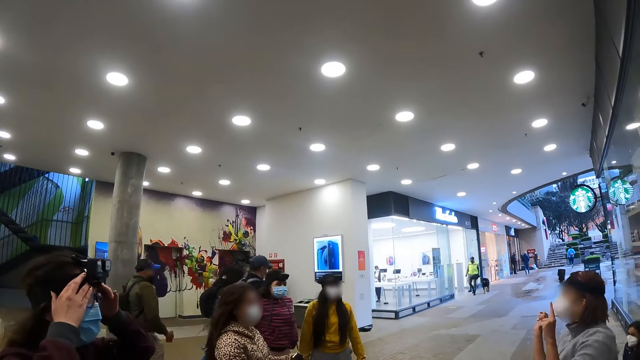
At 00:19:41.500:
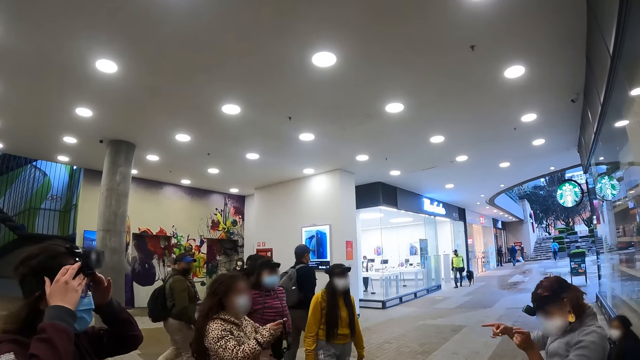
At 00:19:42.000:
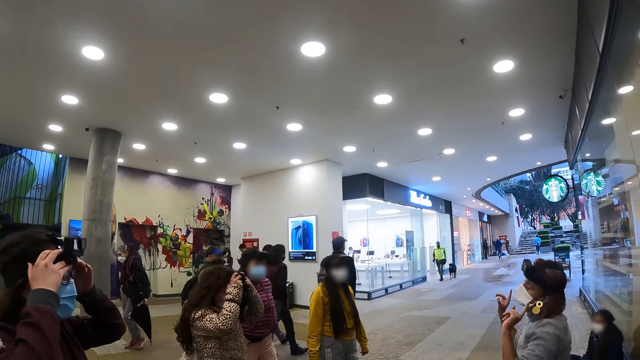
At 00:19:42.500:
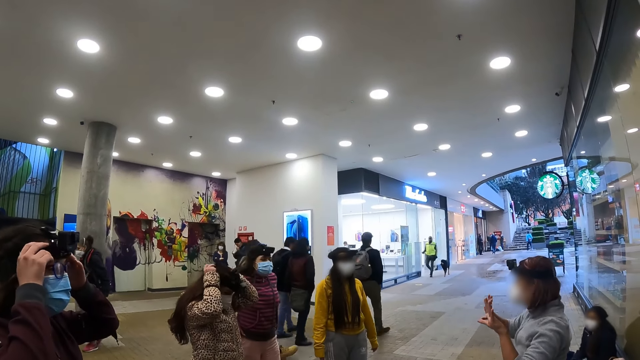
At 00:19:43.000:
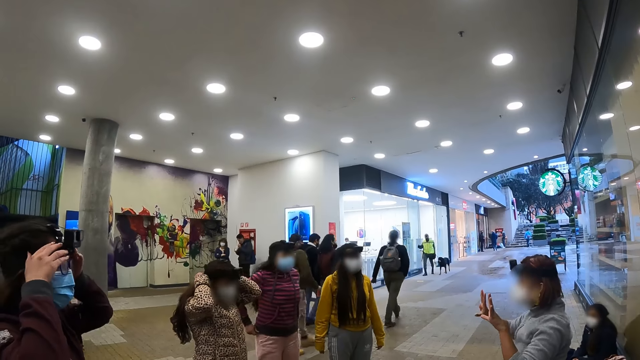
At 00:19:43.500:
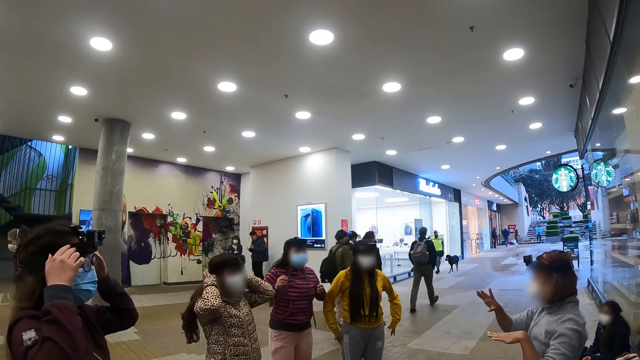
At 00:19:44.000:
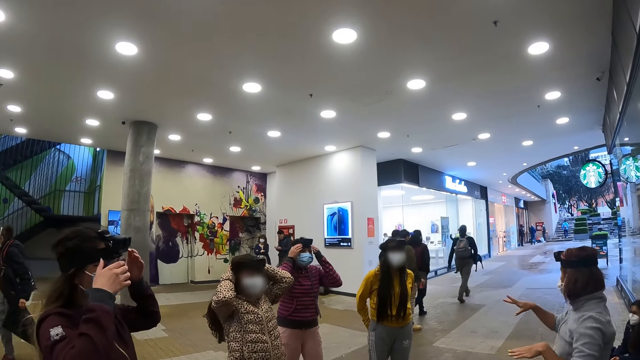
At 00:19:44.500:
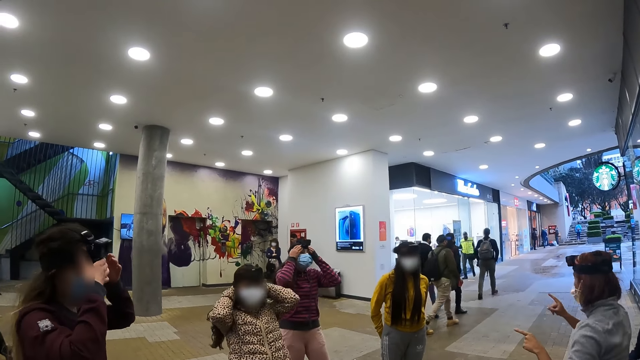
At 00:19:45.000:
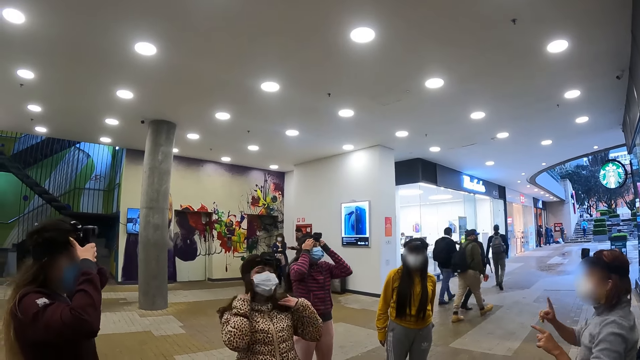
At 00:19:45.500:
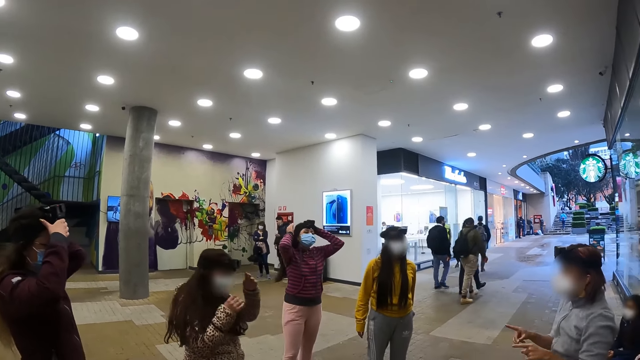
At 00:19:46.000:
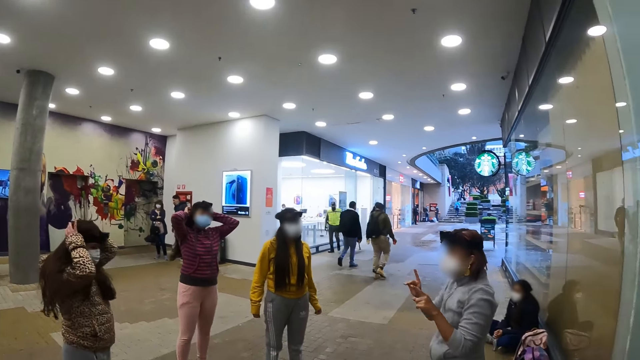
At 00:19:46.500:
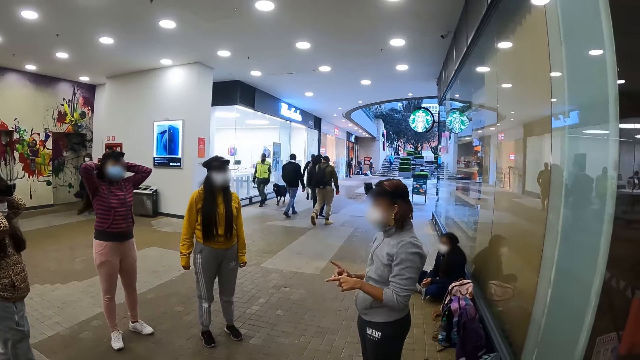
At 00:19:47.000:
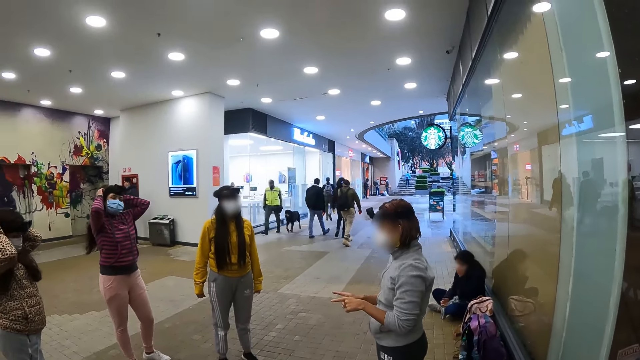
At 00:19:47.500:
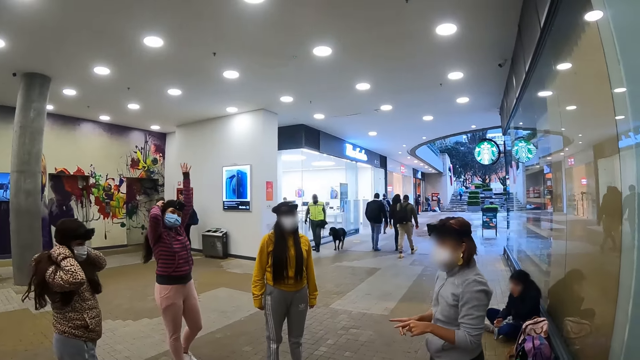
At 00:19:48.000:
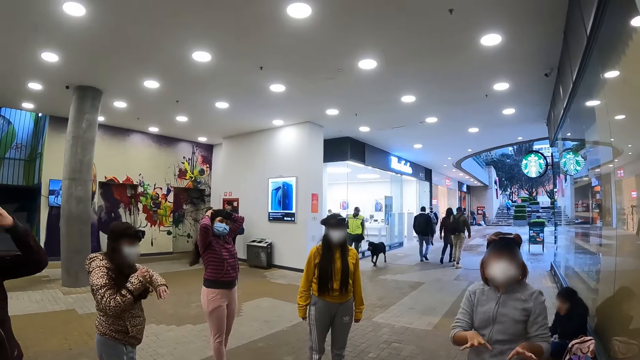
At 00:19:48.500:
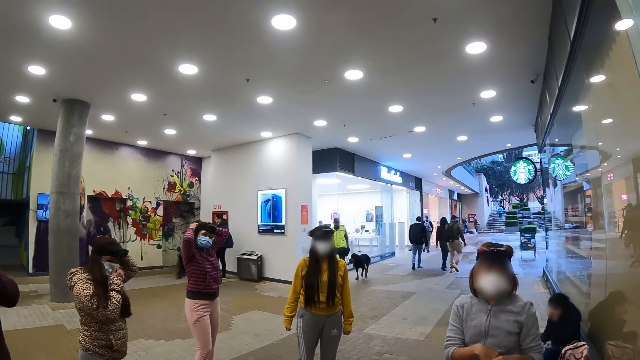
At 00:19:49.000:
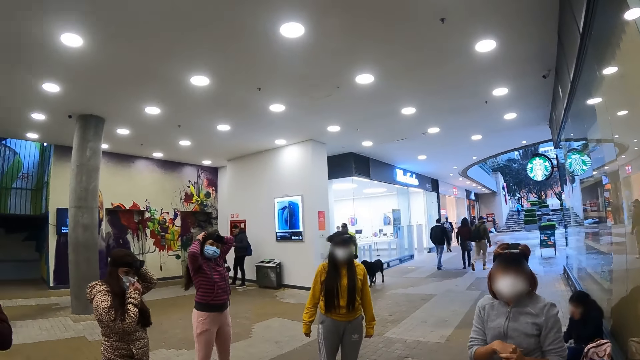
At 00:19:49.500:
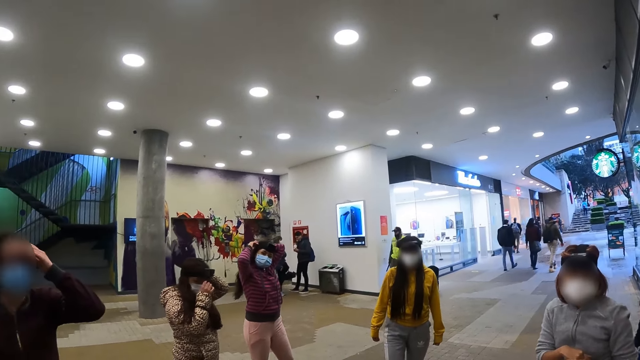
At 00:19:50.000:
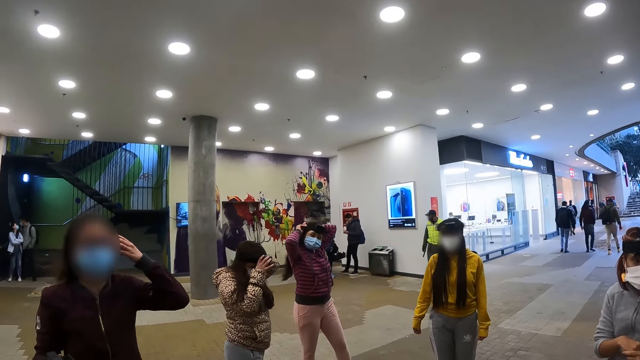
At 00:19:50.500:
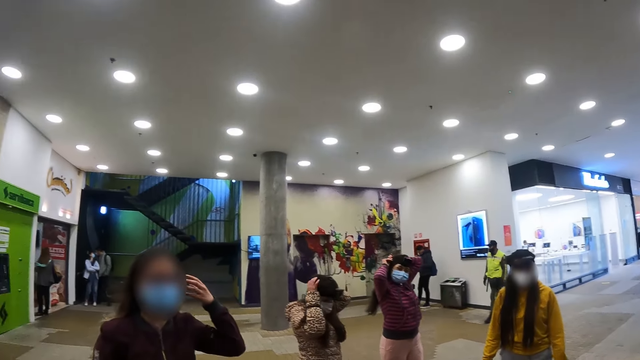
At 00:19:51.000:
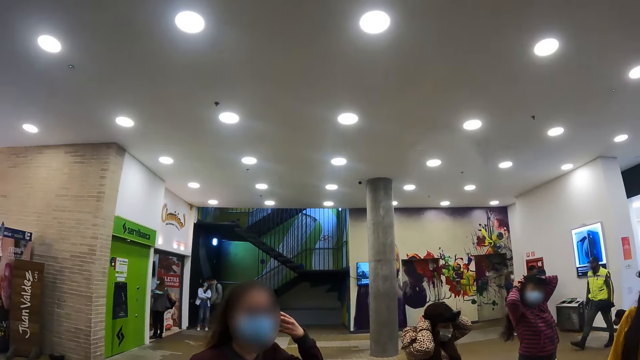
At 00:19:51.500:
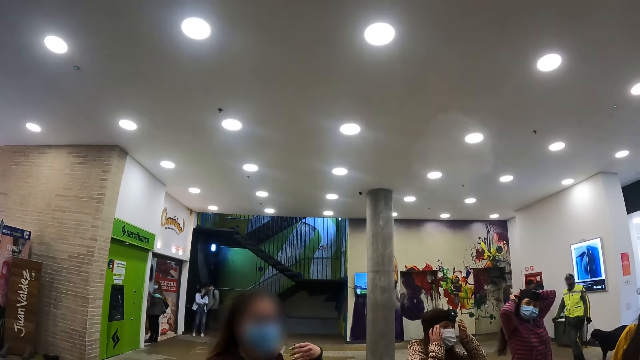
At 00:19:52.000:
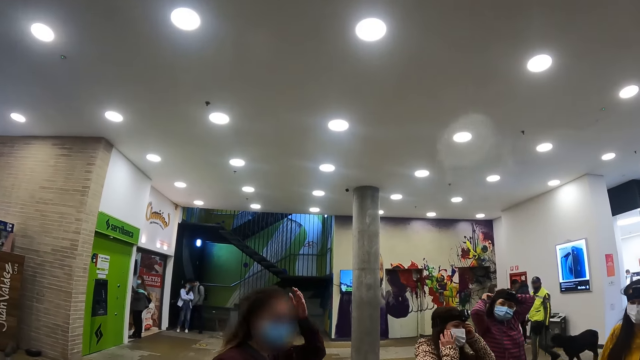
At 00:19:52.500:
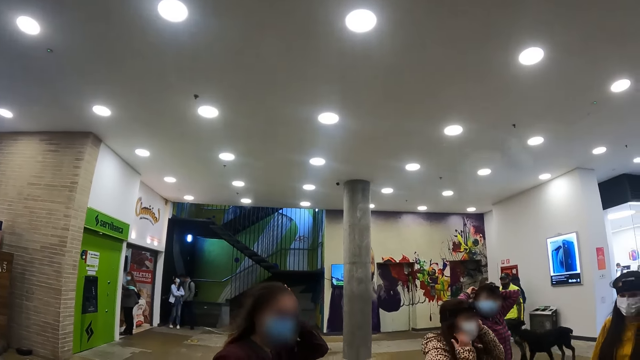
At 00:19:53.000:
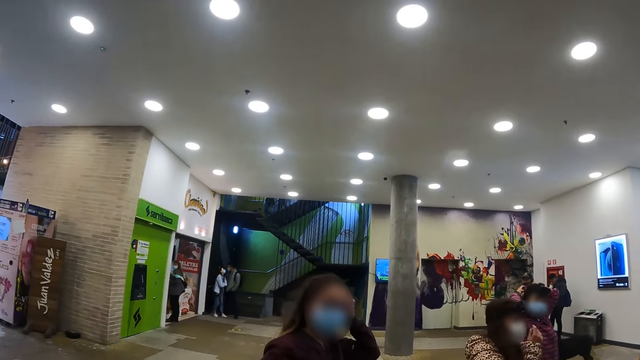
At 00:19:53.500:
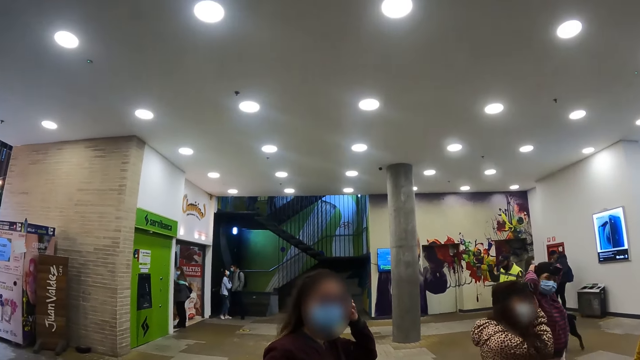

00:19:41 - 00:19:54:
A woman gestures with hands. Another woman puts on the camera. A third woman adjusts her hair. The camera wearer looks at the first woman. Another woman talks to the other dancers. The camera wearer looks at the colleagues. Another woman touches her hair. The second woman adjusts her hair.

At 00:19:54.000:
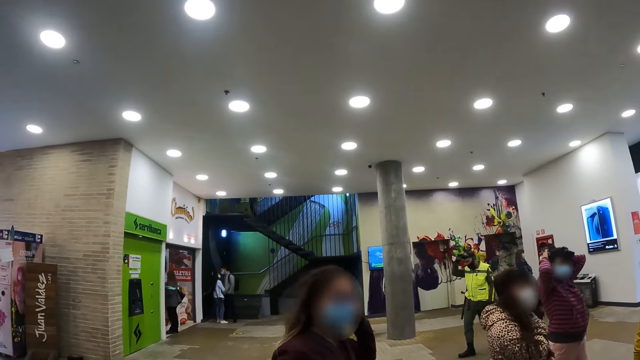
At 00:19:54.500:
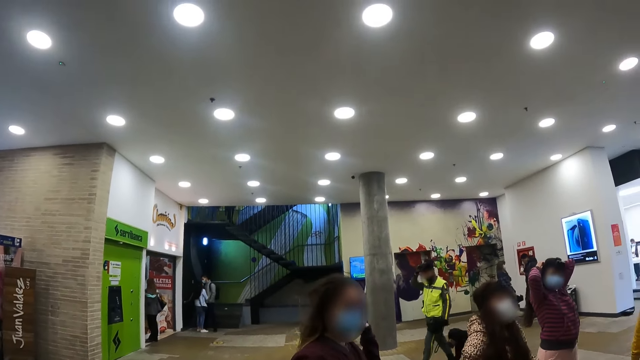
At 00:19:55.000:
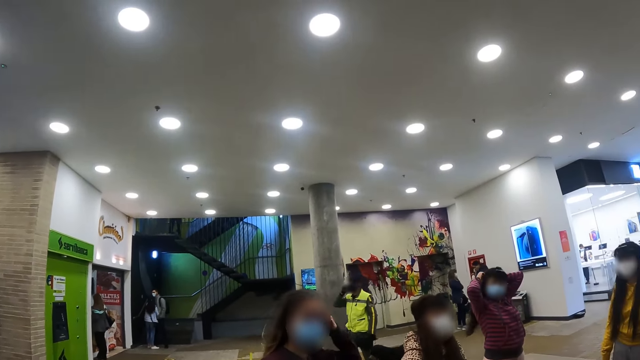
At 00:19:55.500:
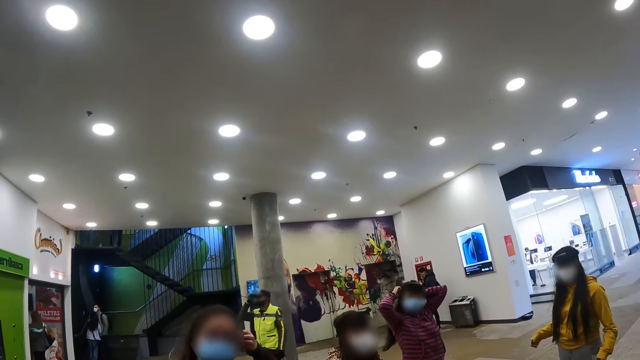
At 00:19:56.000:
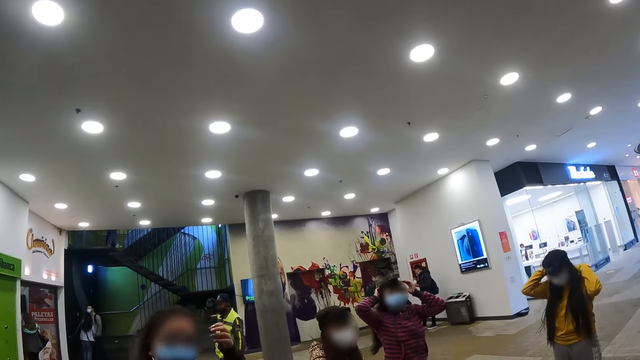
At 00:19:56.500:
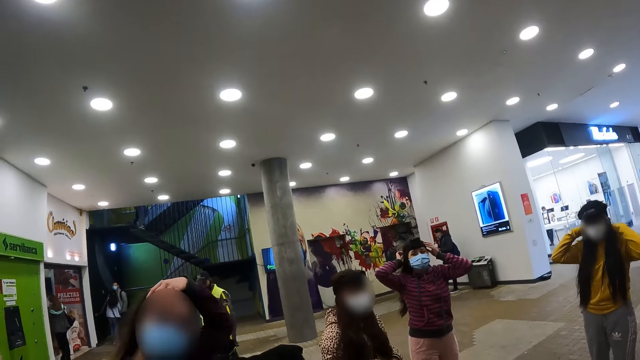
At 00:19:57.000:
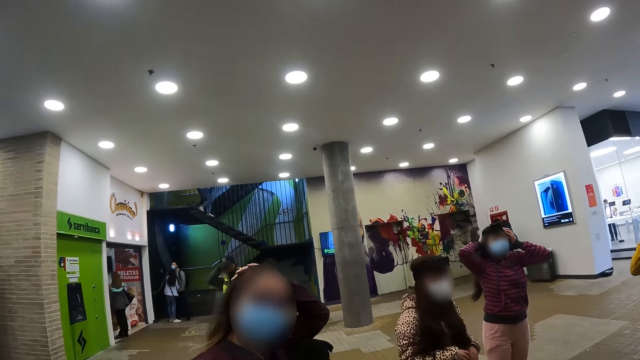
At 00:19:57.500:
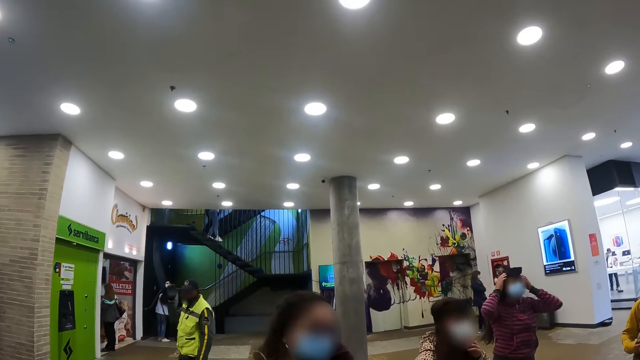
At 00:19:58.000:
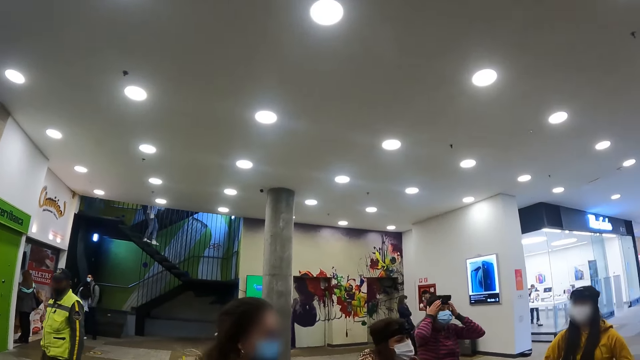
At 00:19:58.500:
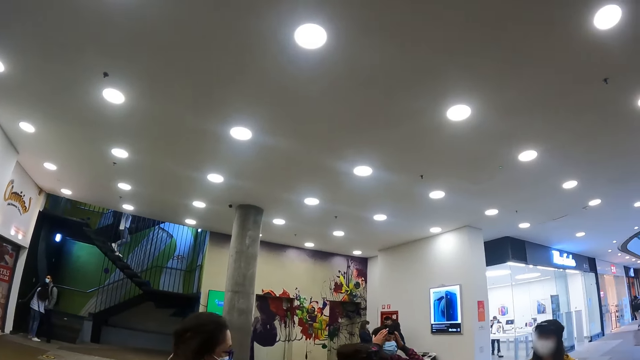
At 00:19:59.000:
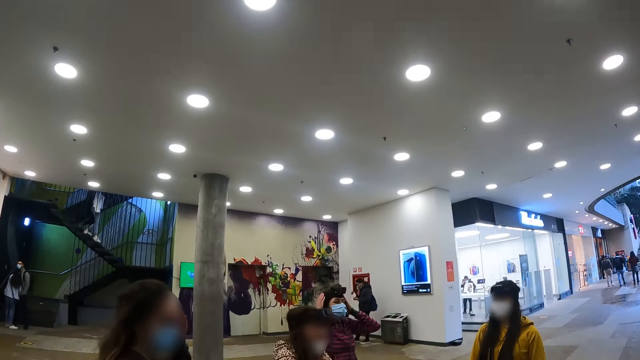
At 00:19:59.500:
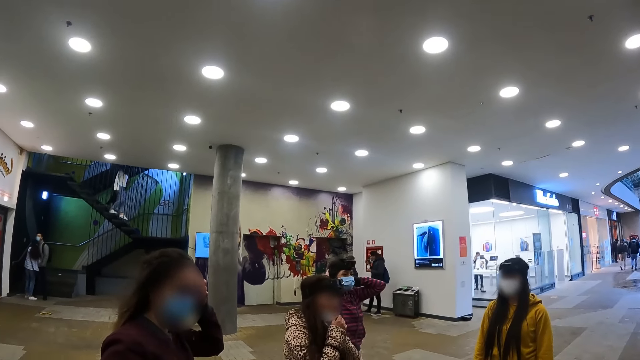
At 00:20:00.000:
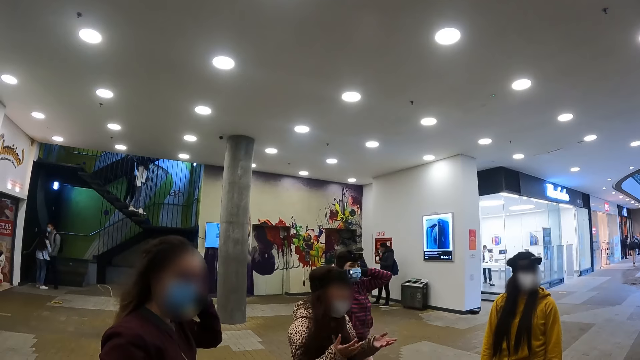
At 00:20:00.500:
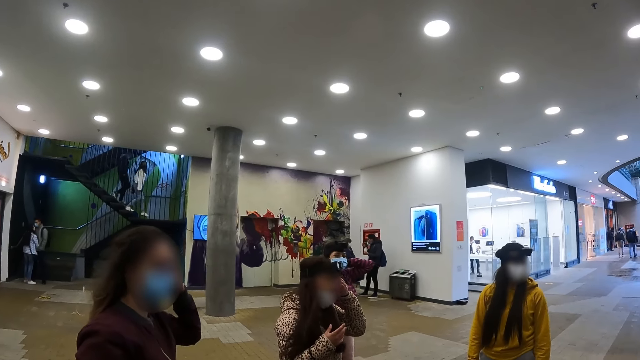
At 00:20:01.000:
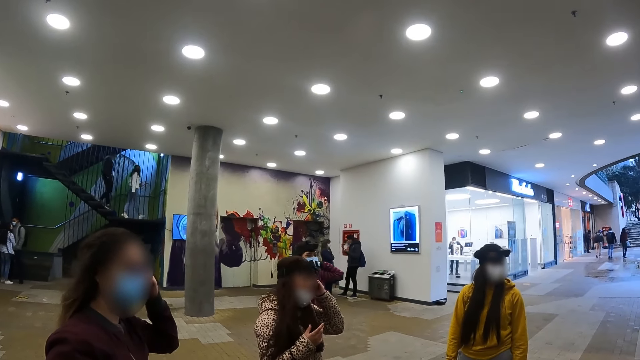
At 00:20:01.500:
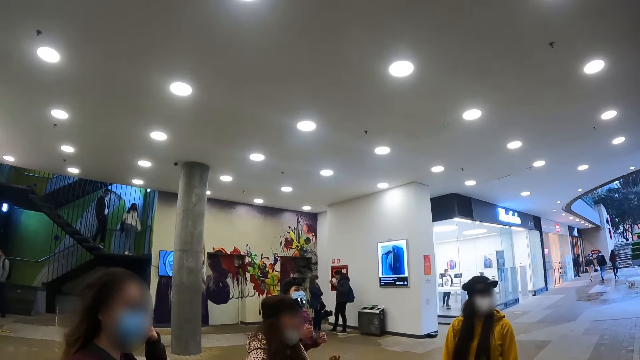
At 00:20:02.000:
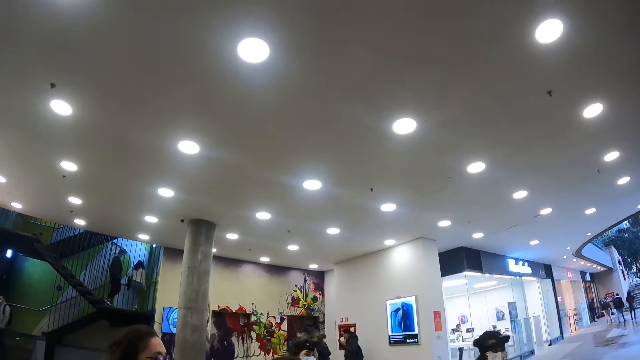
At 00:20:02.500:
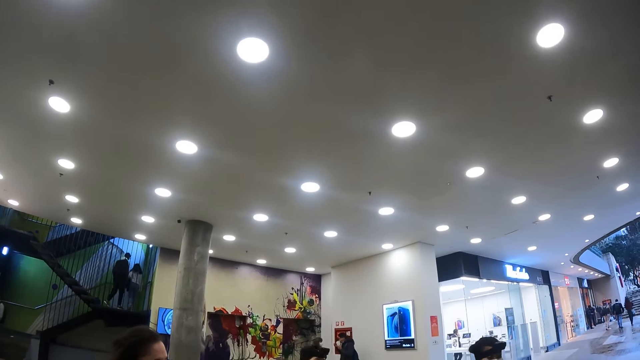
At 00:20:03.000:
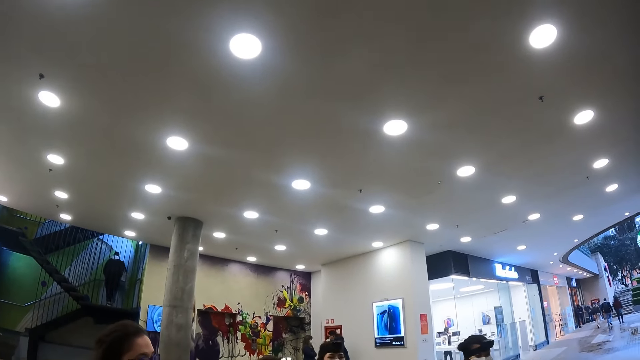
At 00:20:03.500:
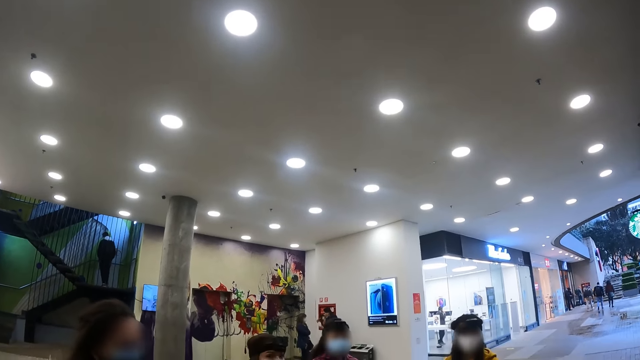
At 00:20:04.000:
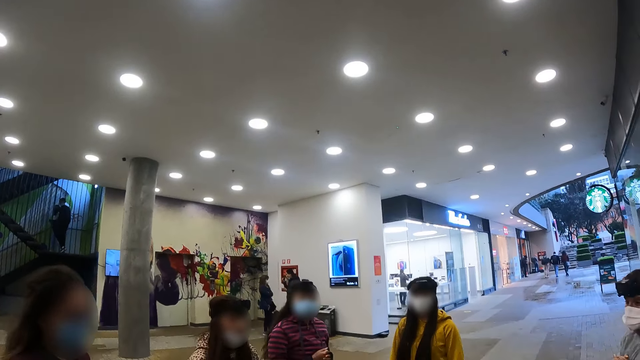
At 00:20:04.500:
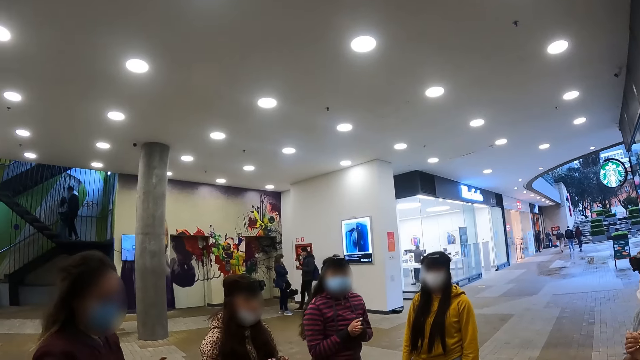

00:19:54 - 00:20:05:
A woman touches her hair. The camera wearer looks at the colleagues. Another woman moves the hands. The camera wearer looks at the ceiling.
